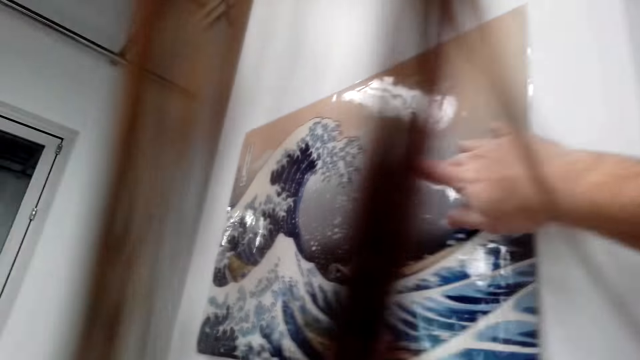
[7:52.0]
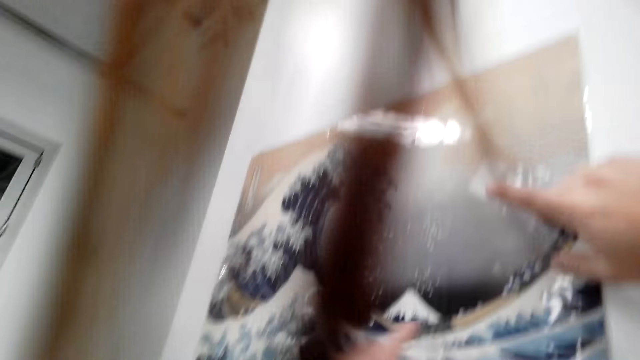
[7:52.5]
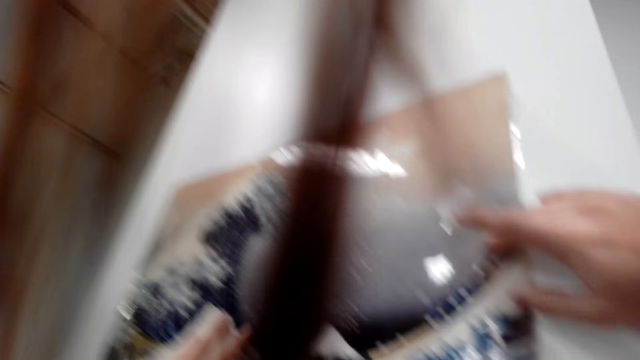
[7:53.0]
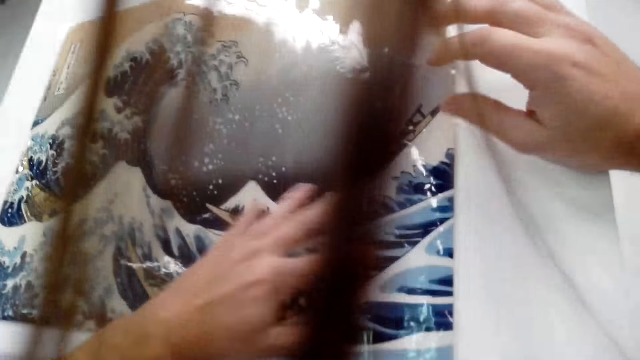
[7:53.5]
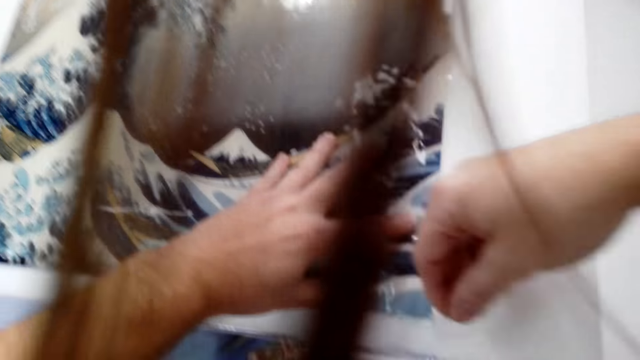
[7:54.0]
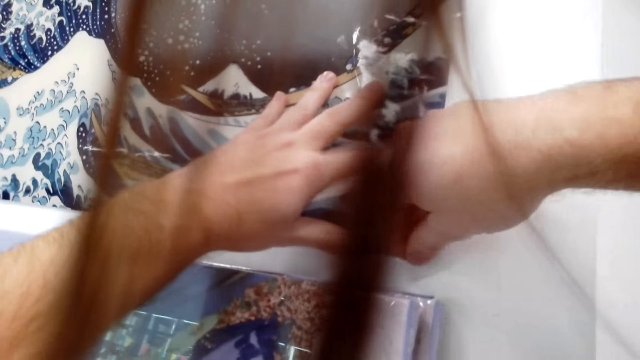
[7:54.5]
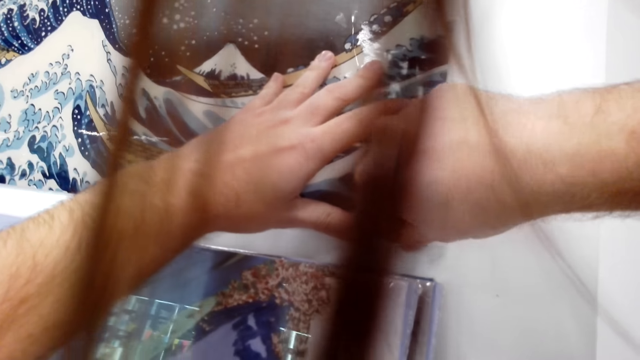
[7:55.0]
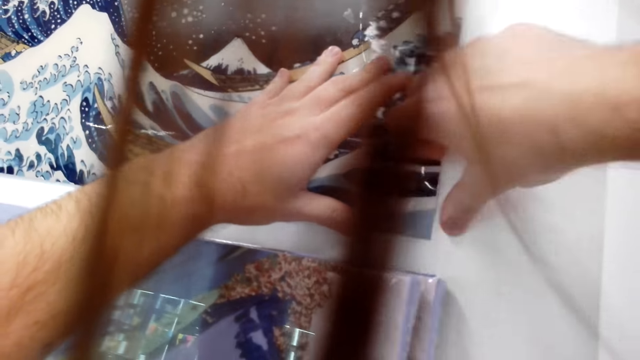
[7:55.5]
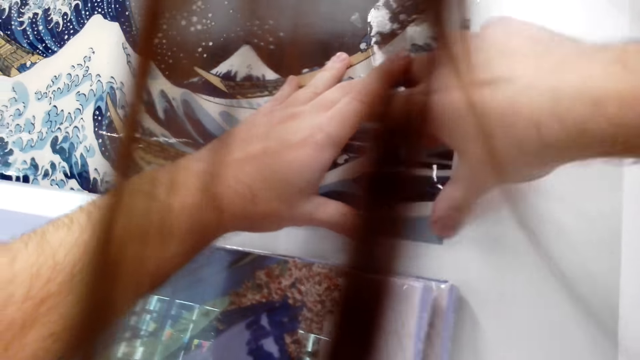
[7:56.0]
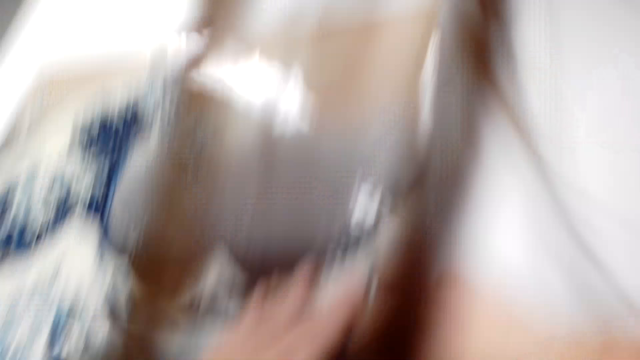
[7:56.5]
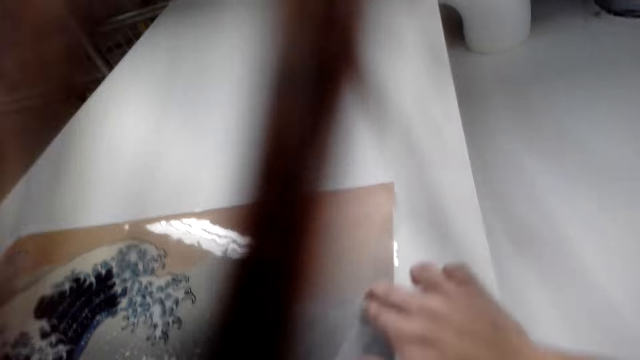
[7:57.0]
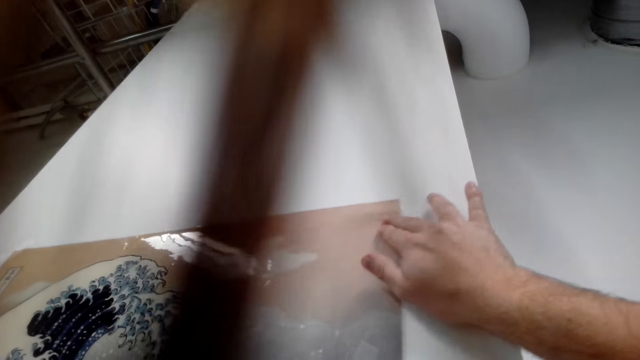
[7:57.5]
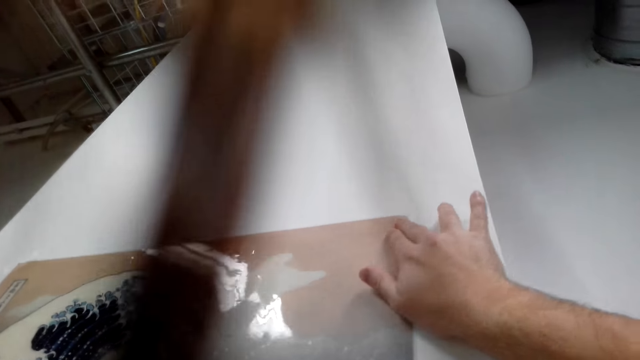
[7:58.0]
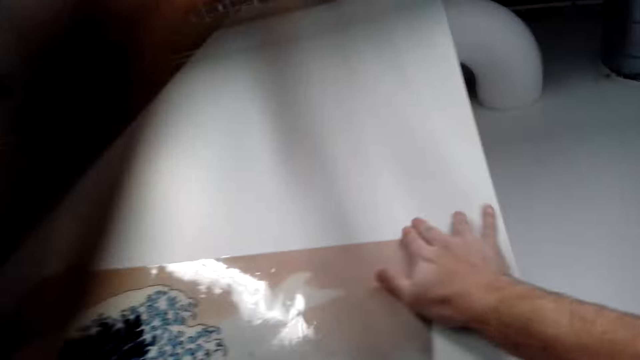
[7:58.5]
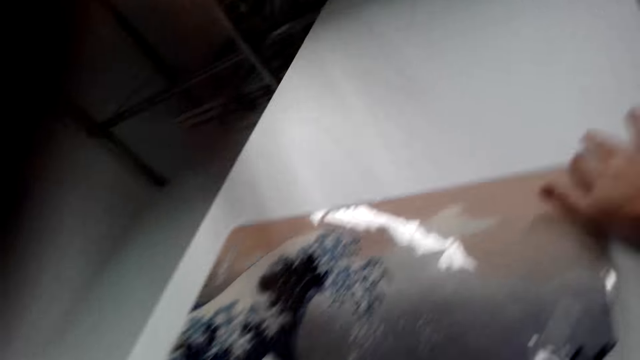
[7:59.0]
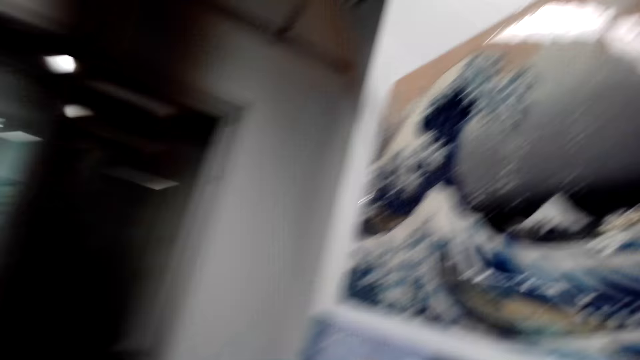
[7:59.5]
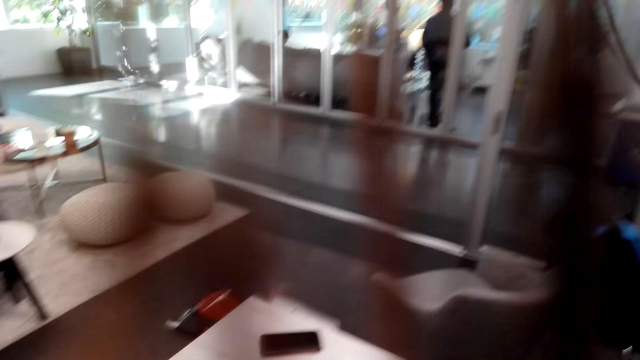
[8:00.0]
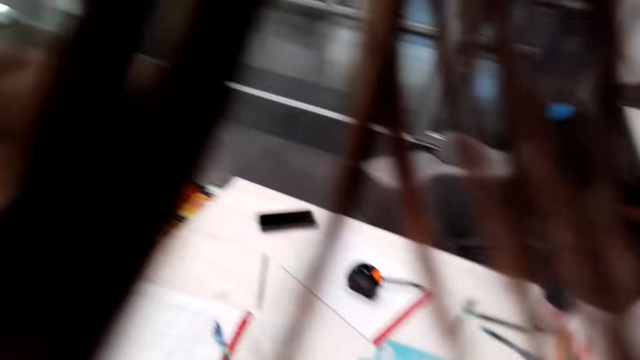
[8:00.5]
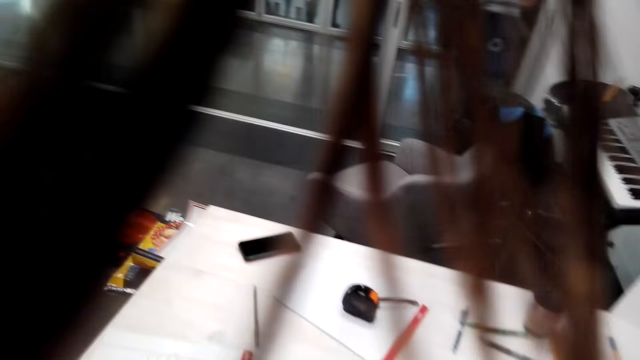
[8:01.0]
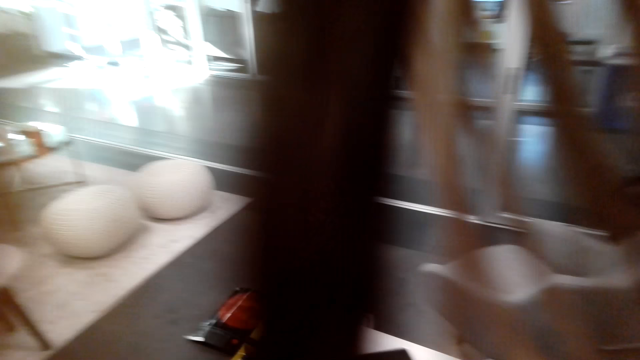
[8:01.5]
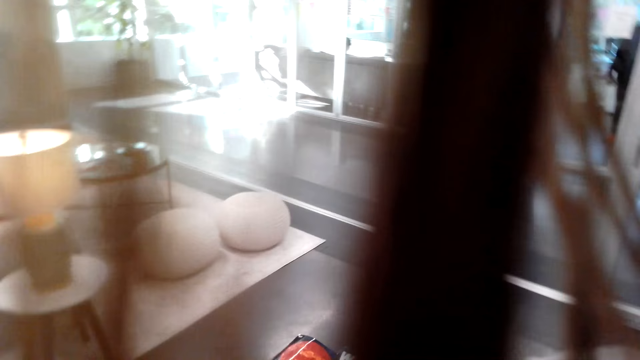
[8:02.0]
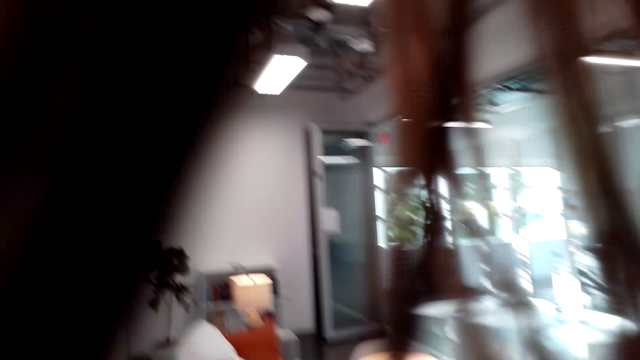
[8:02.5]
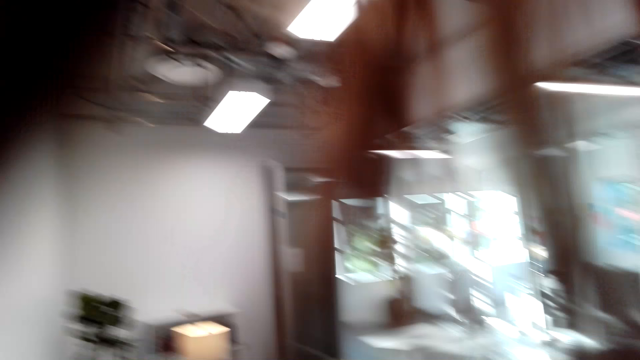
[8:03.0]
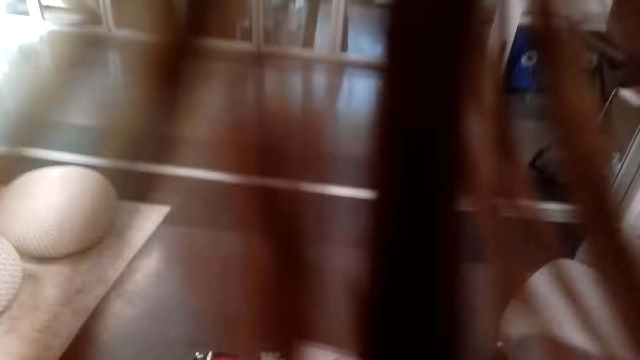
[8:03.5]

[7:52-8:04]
The camera wearer holds a wall art. They straighten a painting. They put sellotape on the painting, press sellotape on the wall, and straighten the painting. They walk around the house.

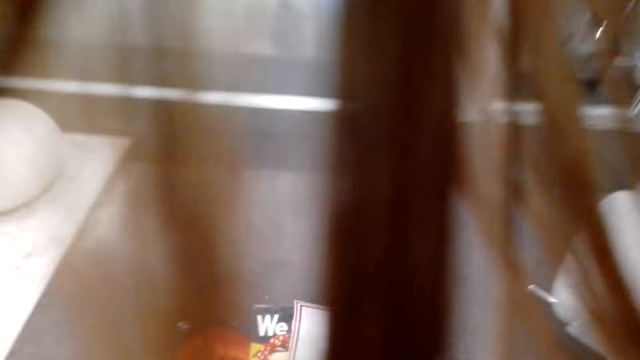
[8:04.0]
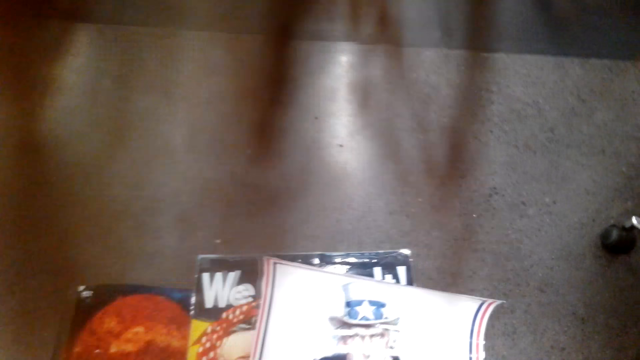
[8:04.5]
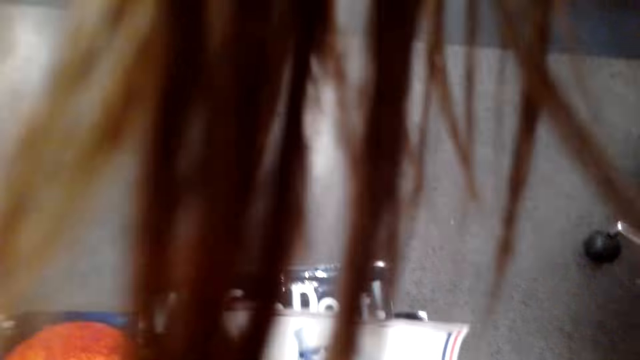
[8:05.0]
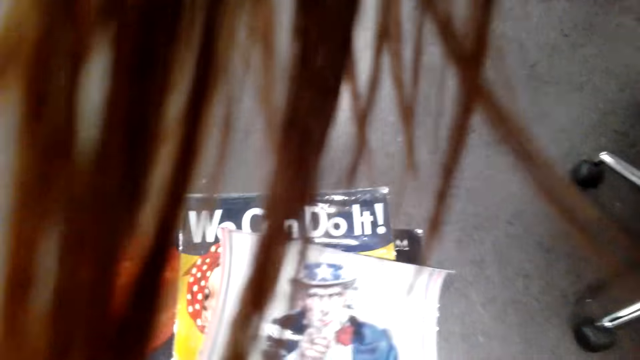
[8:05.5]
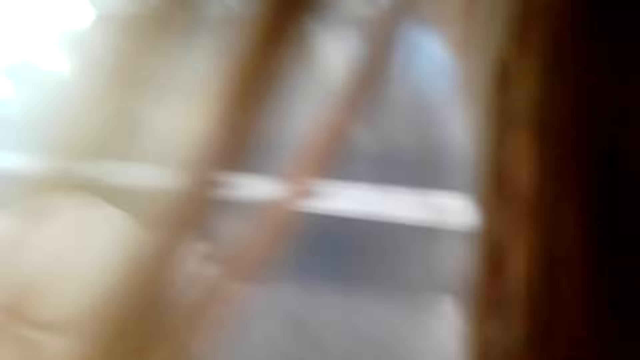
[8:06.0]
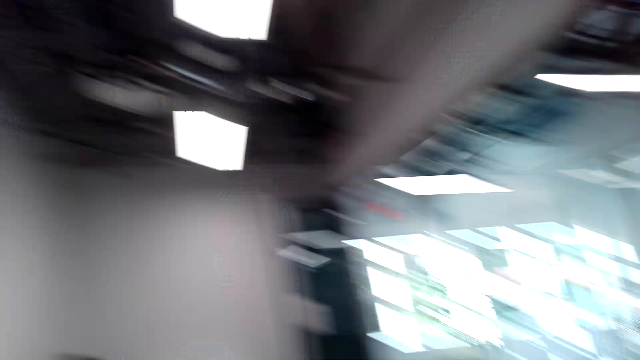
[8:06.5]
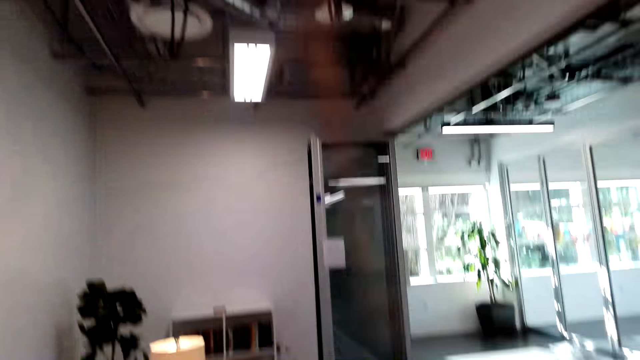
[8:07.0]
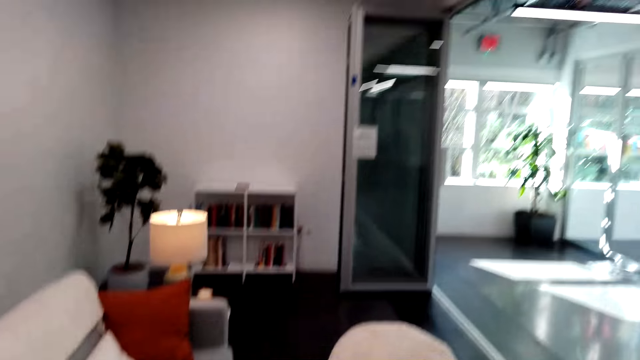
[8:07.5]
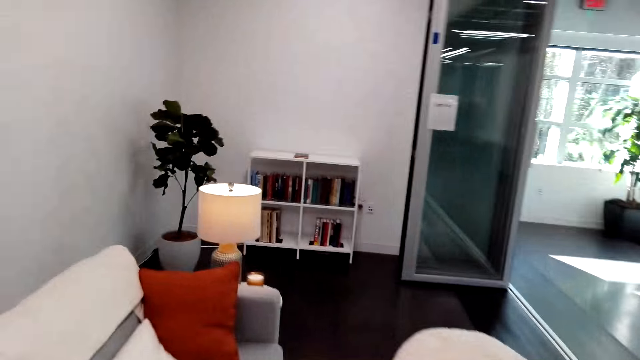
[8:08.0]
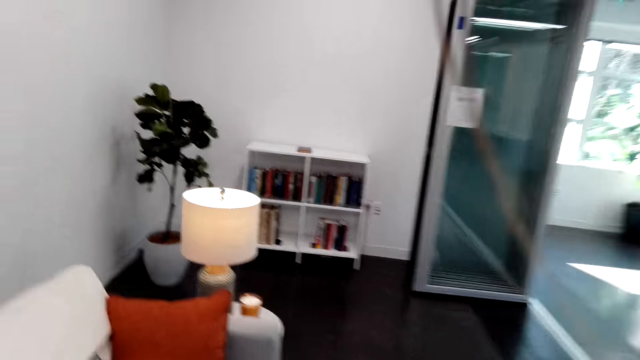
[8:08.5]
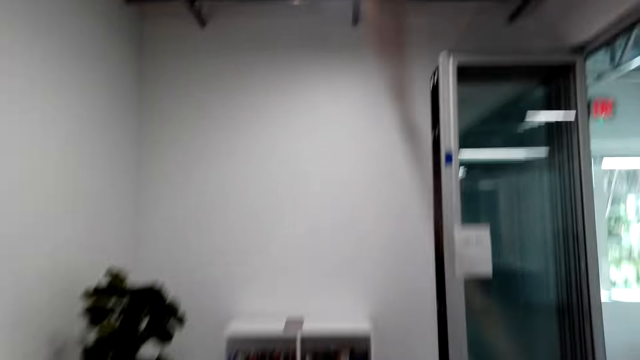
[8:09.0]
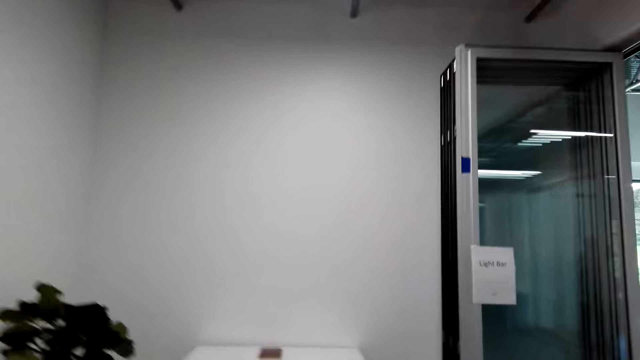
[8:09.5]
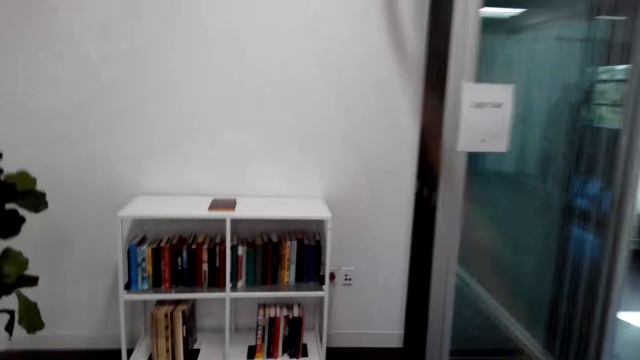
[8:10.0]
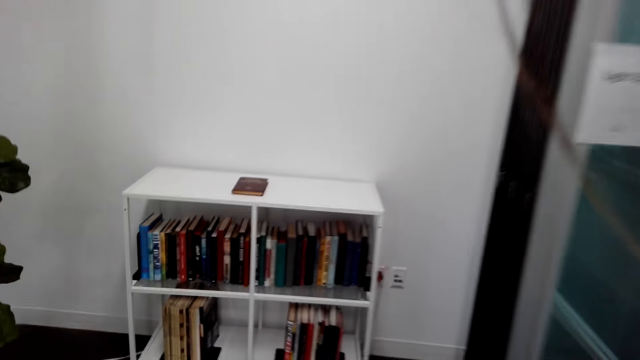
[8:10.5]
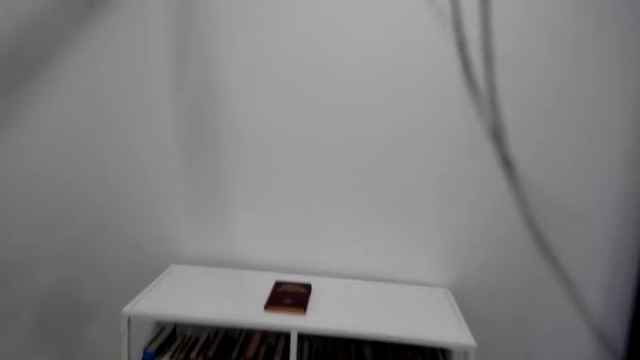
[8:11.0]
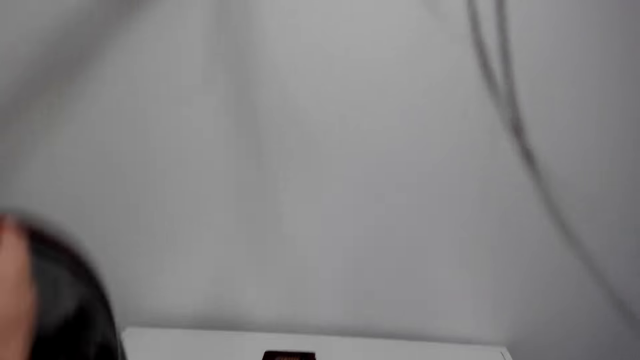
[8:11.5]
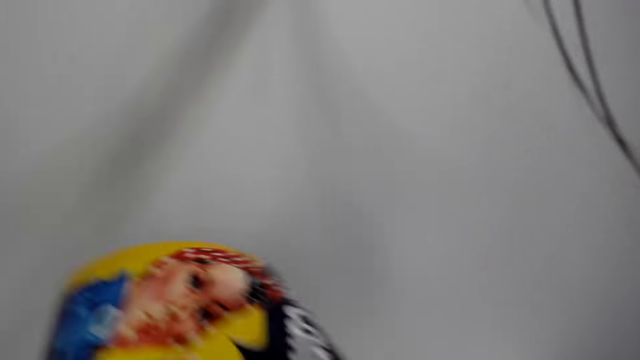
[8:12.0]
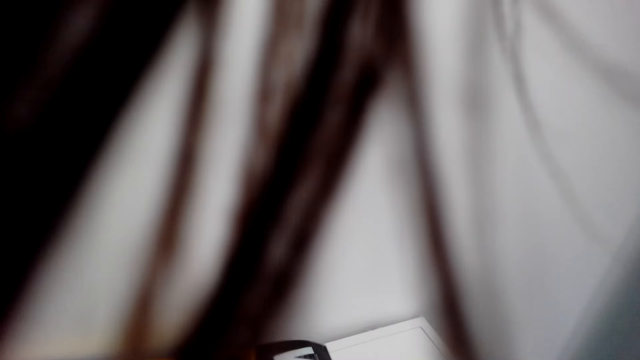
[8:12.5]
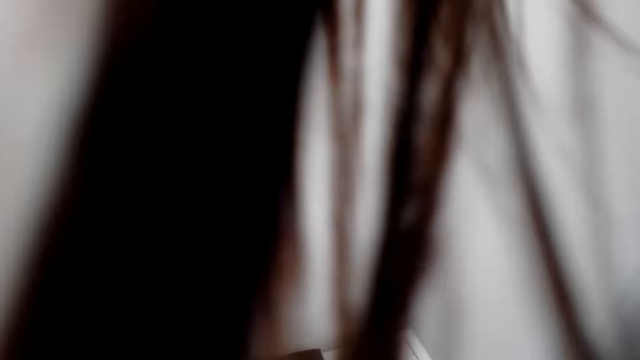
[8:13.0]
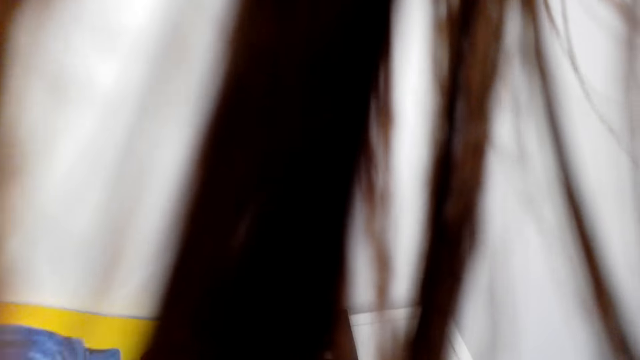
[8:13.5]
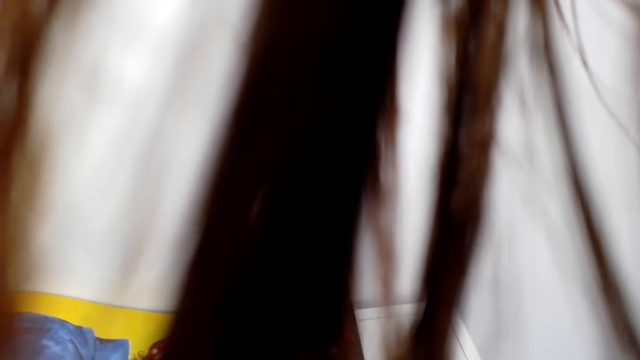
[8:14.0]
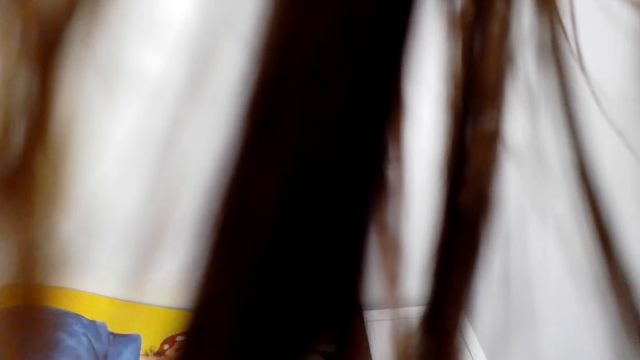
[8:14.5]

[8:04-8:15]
The camera wearer picks up a poster. They walk around the house and put the poster on a bookshelf.
